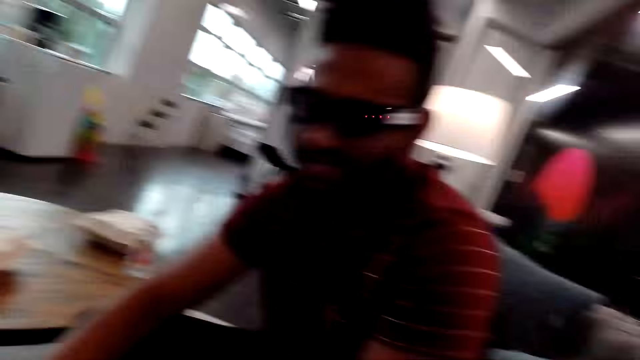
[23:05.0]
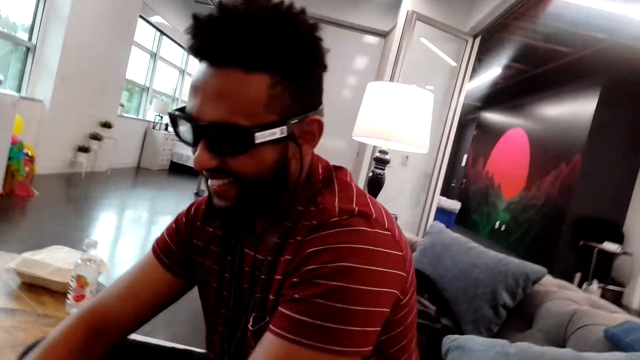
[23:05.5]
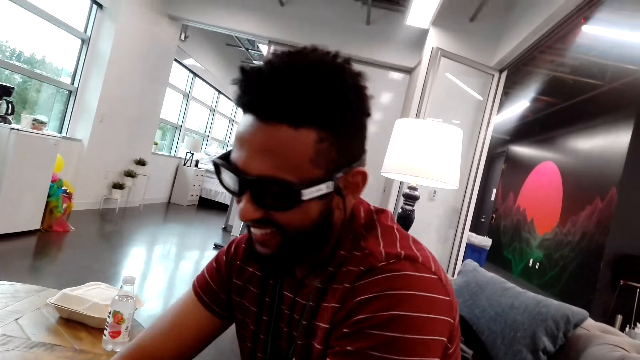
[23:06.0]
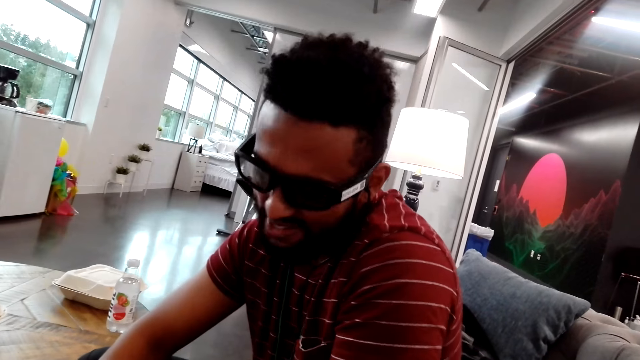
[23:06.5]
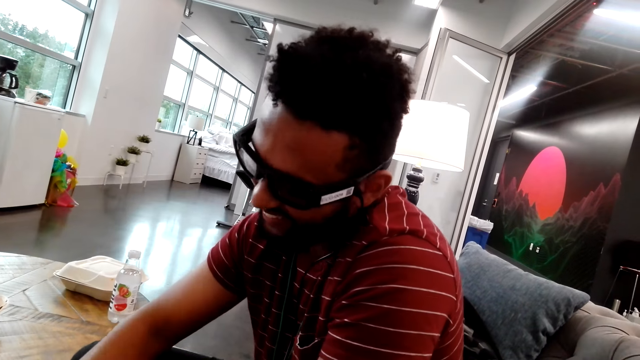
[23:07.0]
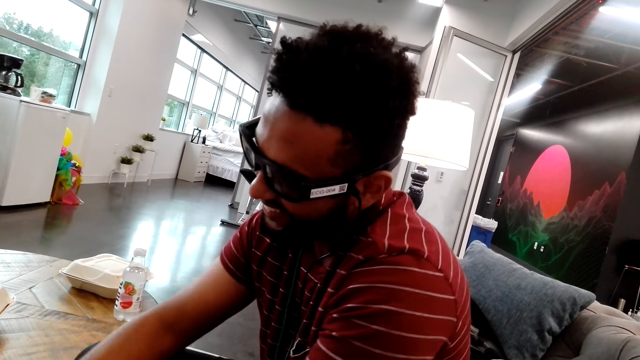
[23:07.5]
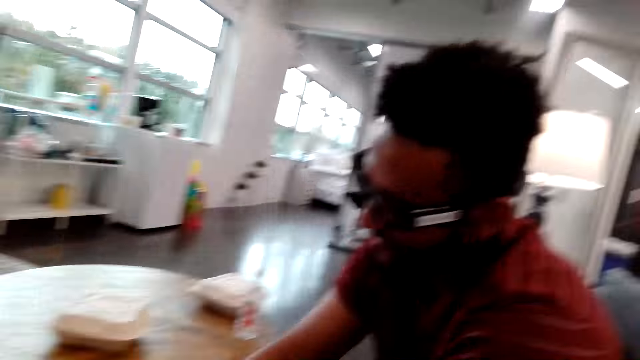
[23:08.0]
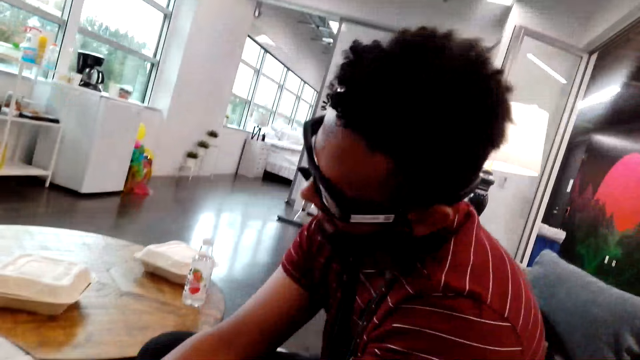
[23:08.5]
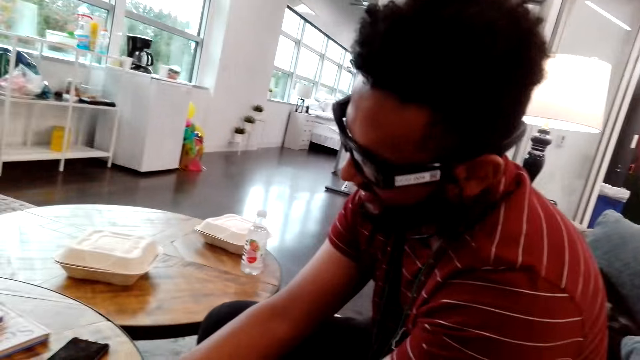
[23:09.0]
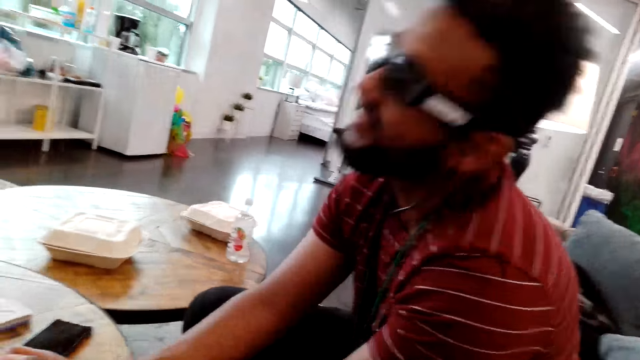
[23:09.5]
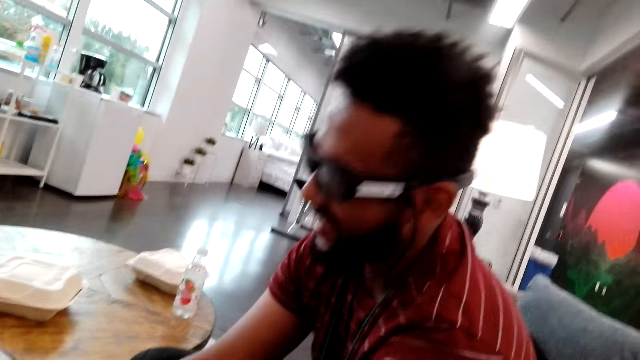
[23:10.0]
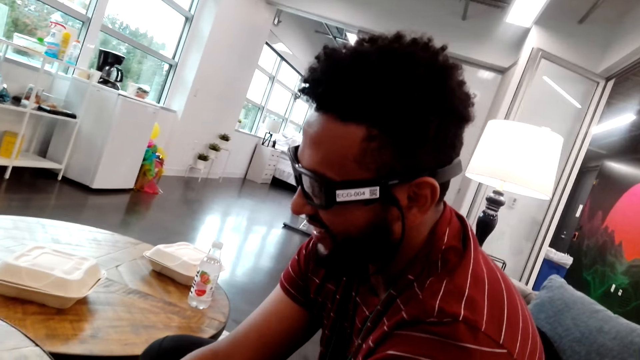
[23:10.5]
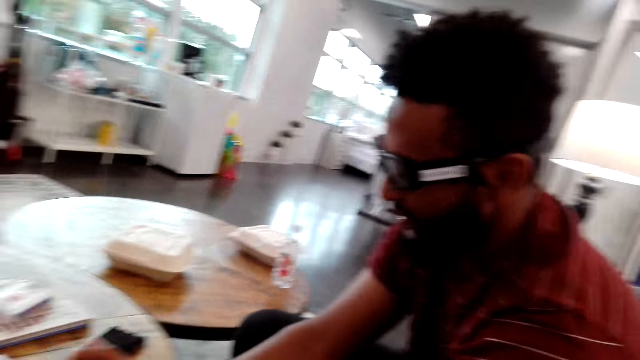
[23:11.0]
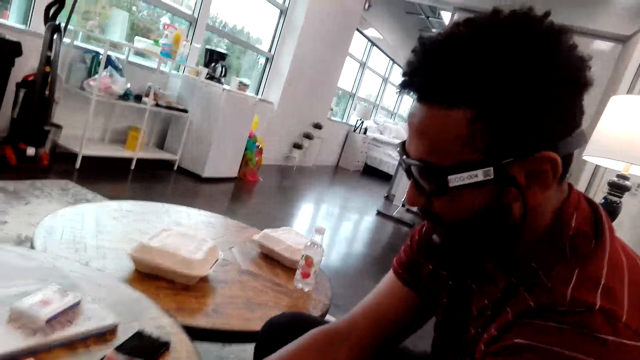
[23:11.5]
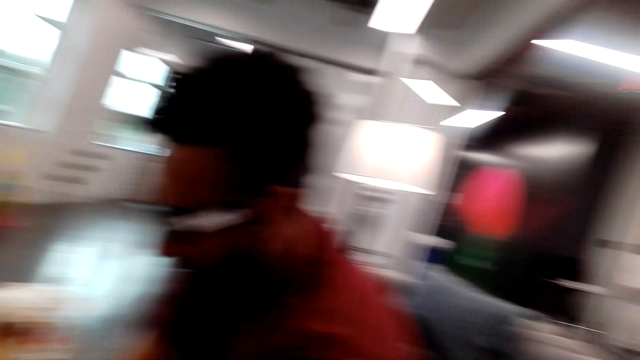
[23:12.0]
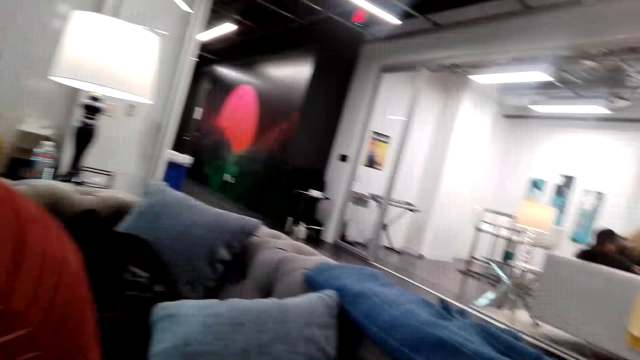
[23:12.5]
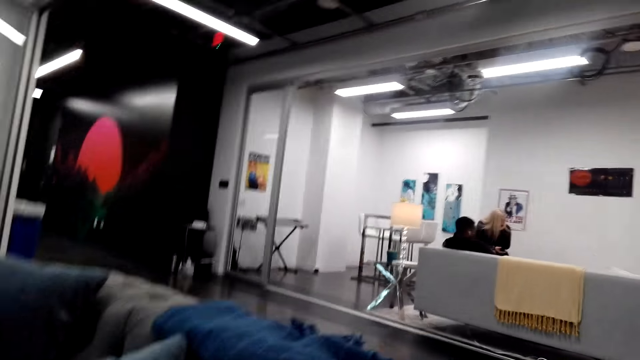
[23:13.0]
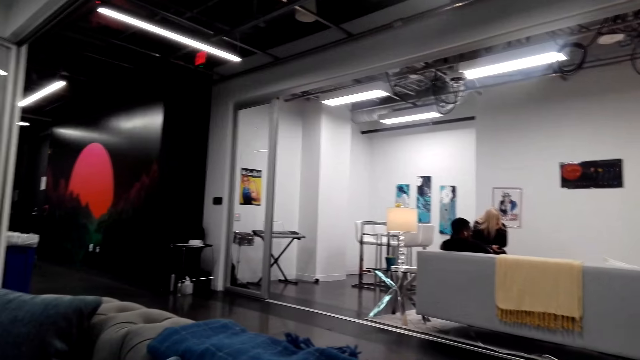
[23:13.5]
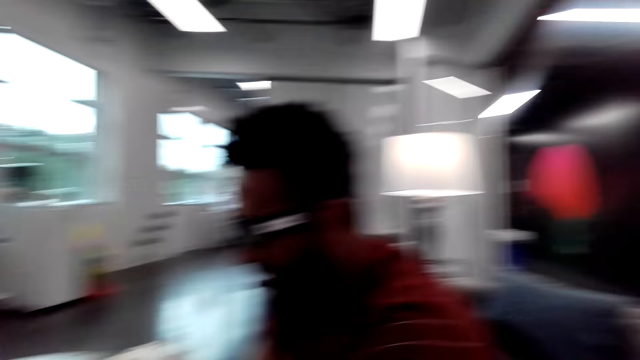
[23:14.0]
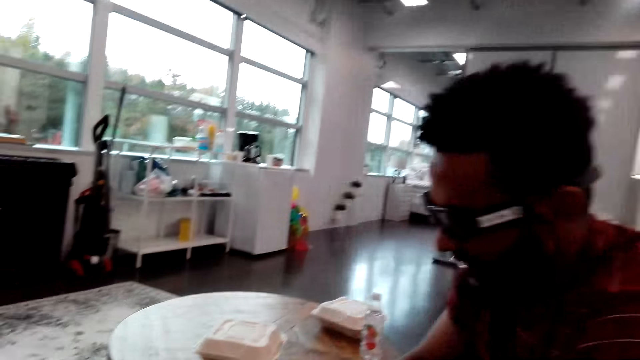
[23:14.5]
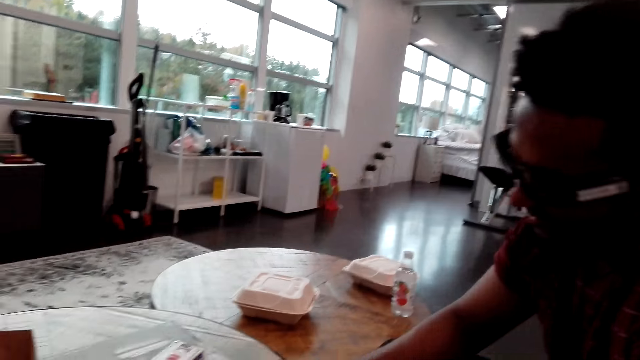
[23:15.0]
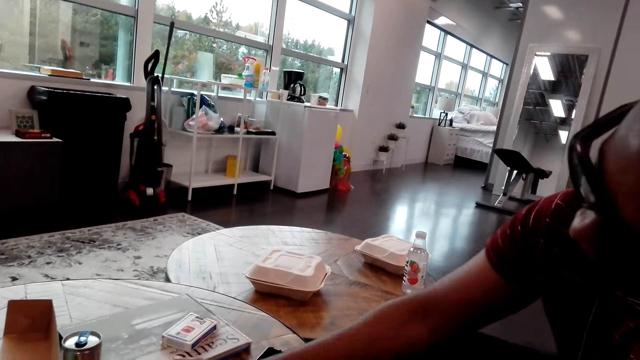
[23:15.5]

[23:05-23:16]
A man dialogues with the camera wearer. The camera wearer looks at the man. The man moves the hands on the table. The camera wearer looks around the room.

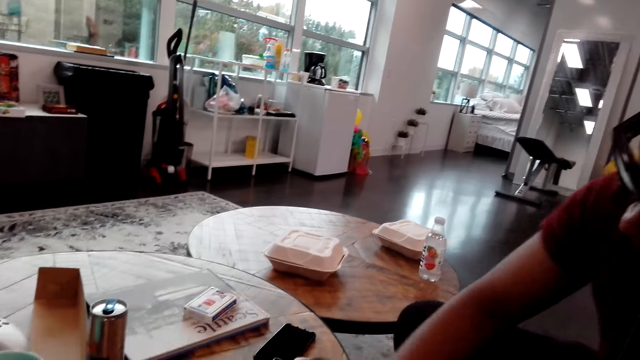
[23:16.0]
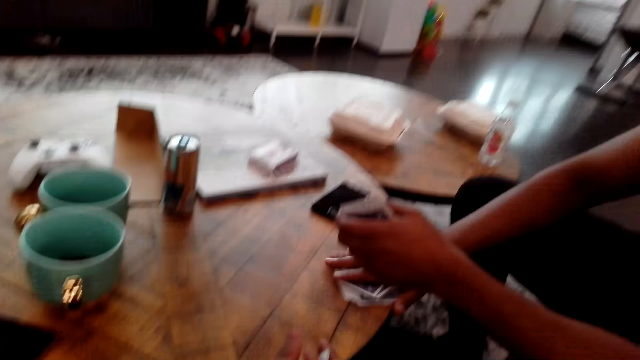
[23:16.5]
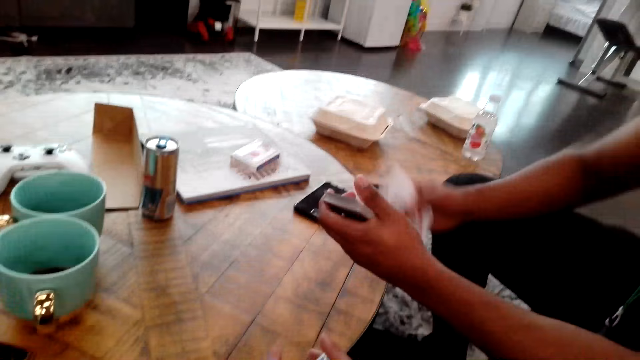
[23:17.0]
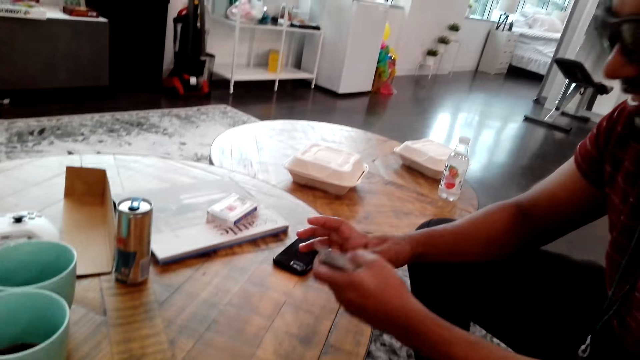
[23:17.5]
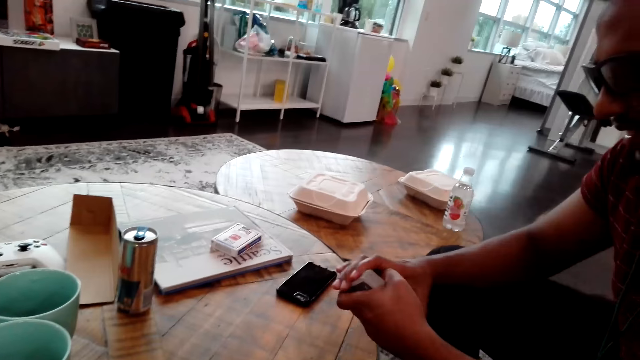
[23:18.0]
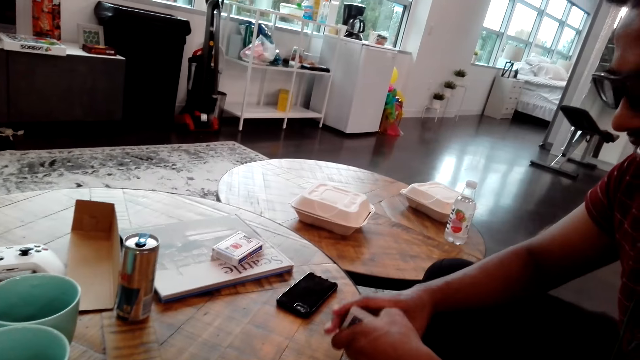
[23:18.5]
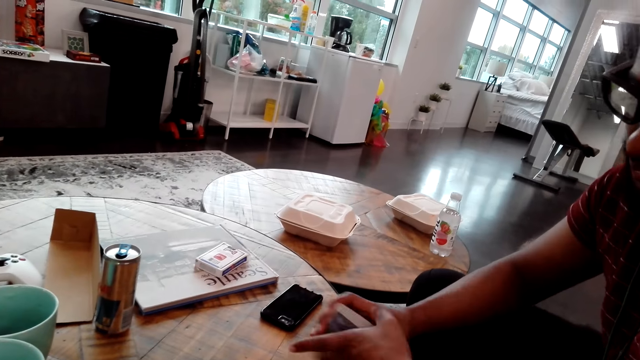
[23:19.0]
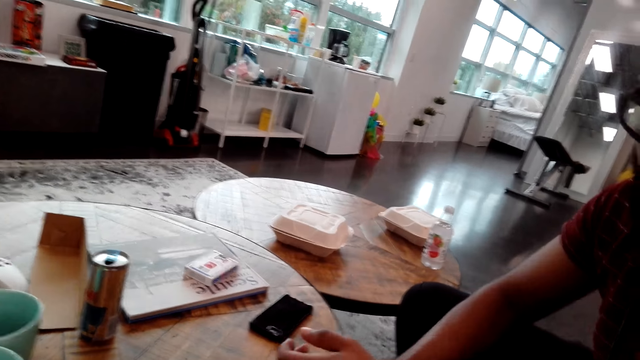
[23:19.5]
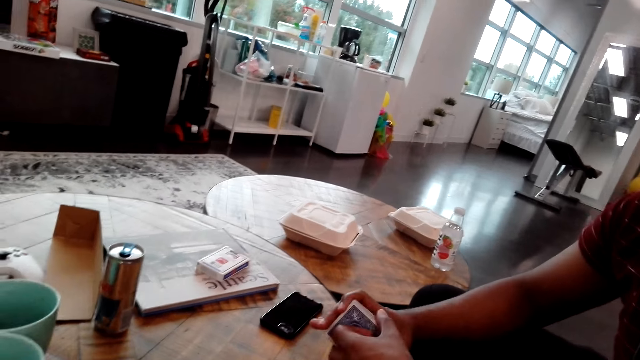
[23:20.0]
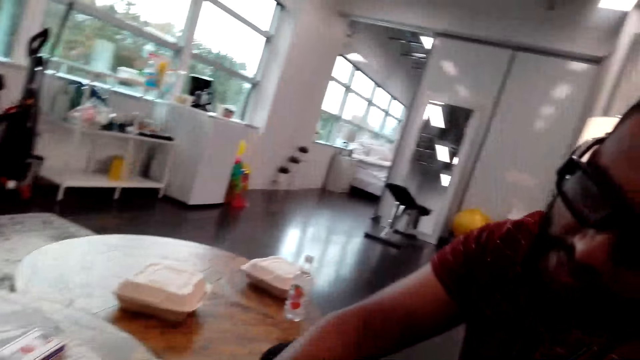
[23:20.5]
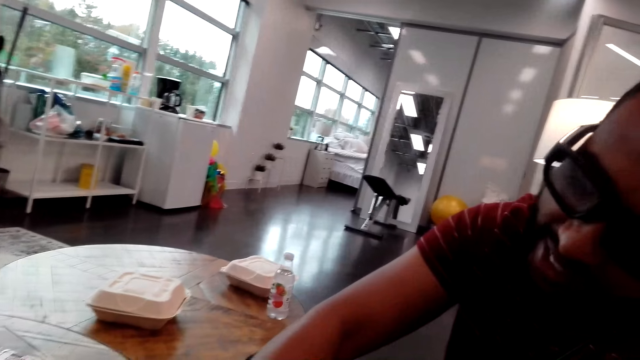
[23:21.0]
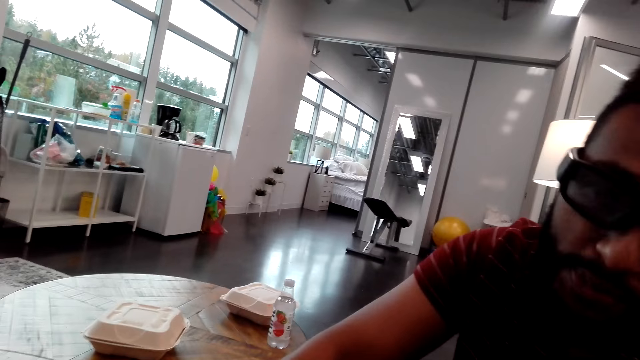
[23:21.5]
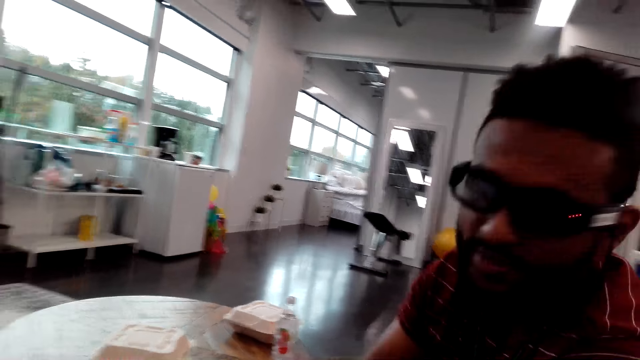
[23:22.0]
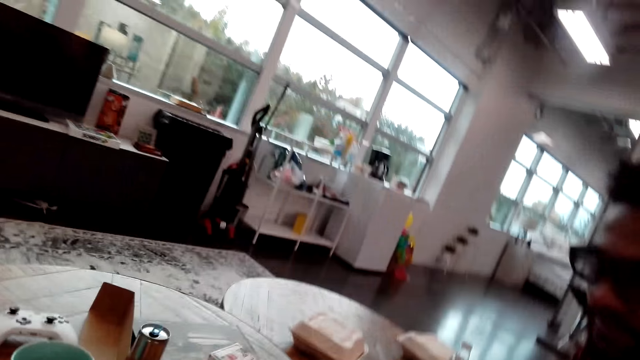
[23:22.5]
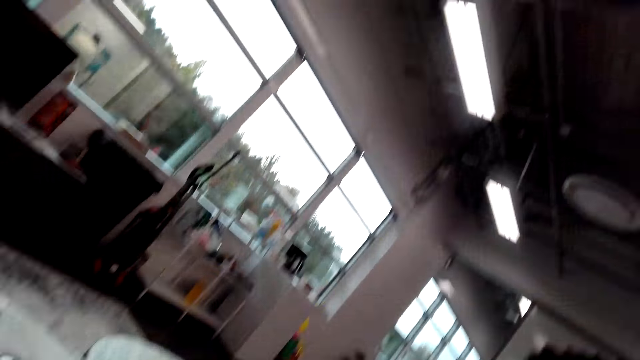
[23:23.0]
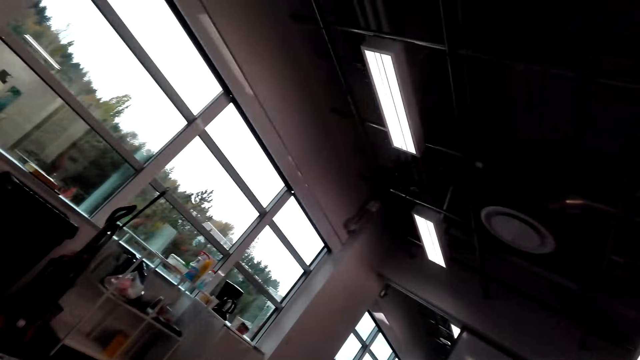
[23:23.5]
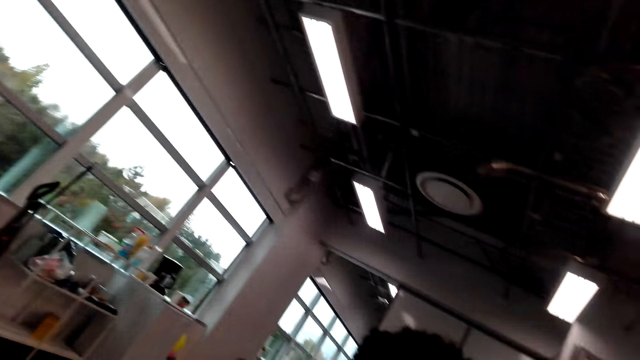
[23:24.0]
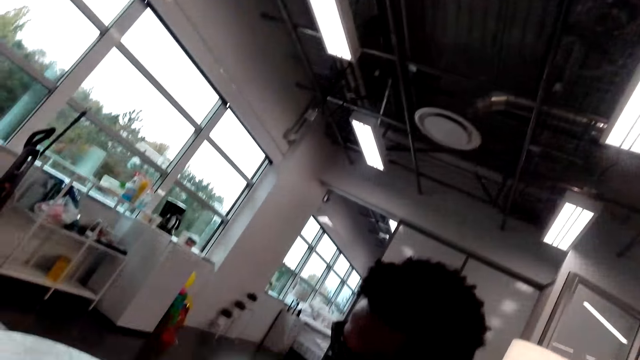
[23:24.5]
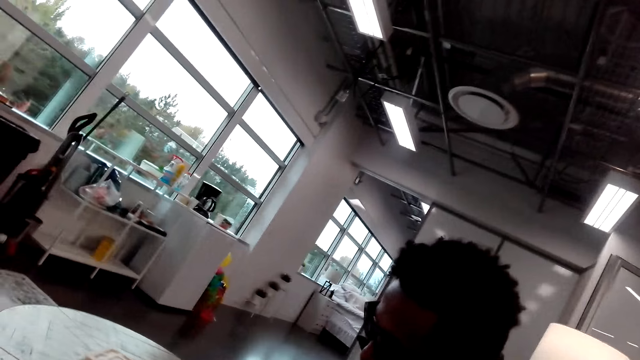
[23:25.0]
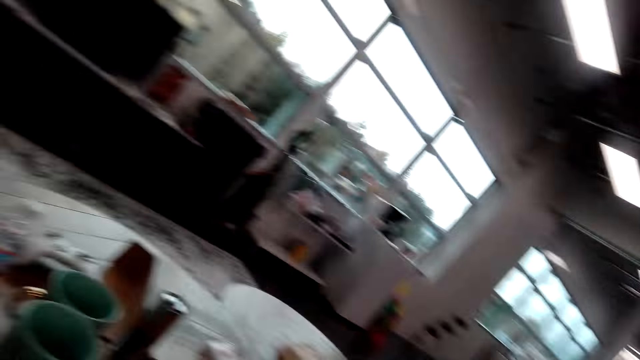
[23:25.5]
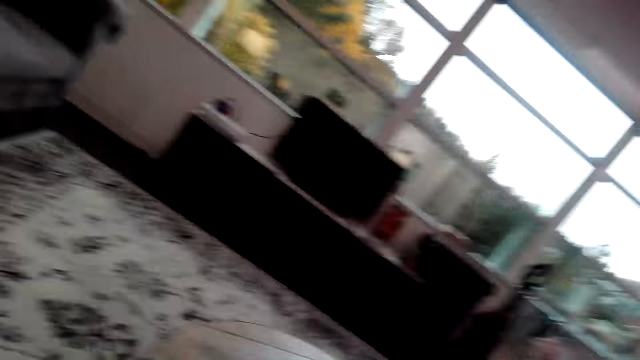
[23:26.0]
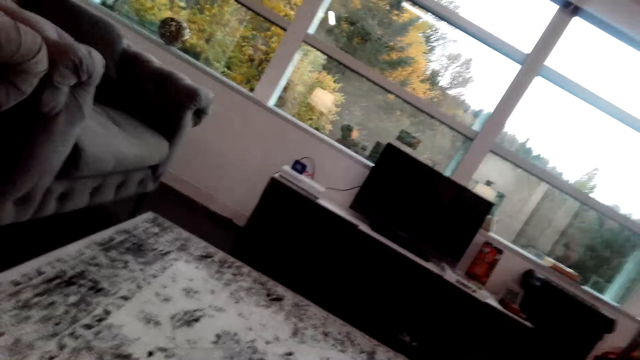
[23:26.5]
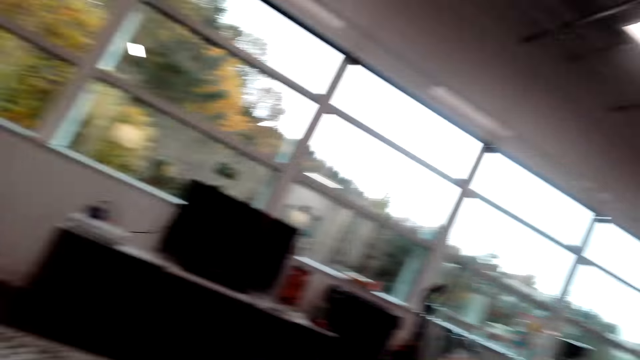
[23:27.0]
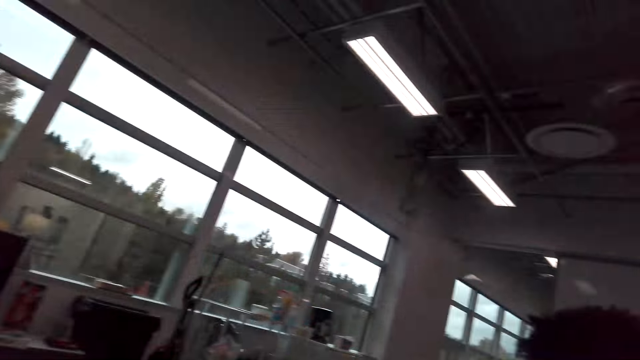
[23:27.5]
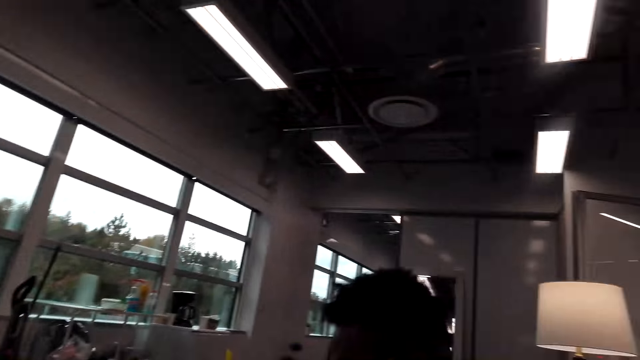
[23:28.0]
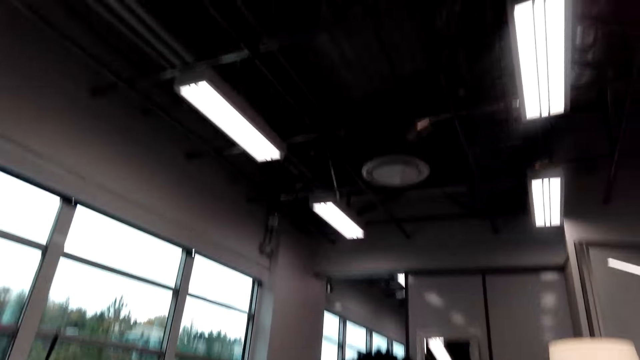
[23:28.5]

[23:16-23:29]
A man takes the cards from the table and arranges the cards. The camera wearer aligns the playing cards with the table. They look around the room.
